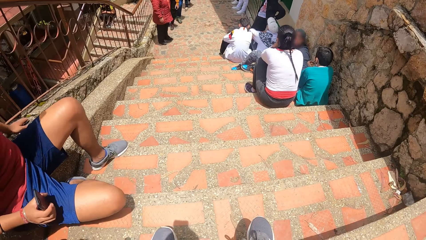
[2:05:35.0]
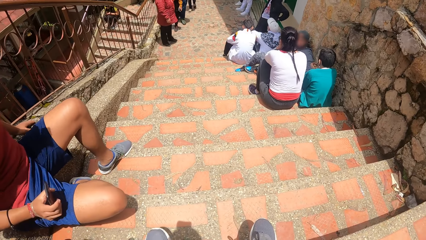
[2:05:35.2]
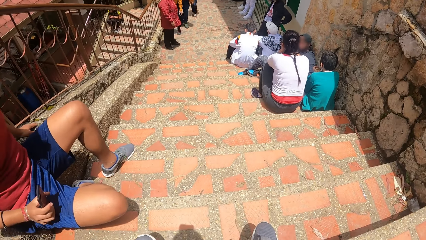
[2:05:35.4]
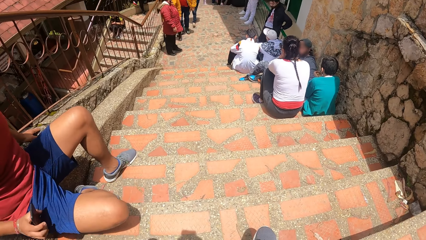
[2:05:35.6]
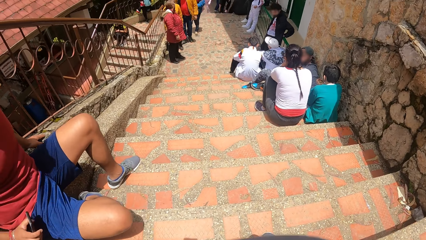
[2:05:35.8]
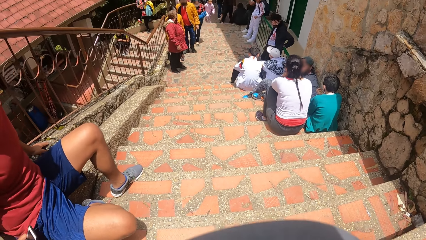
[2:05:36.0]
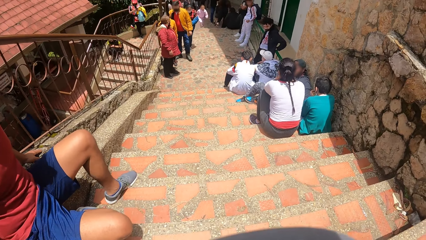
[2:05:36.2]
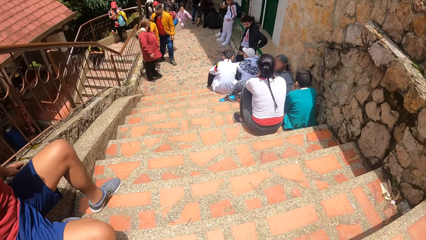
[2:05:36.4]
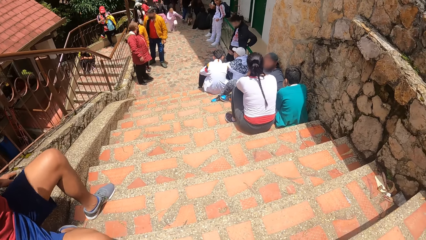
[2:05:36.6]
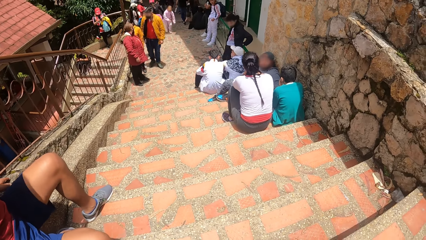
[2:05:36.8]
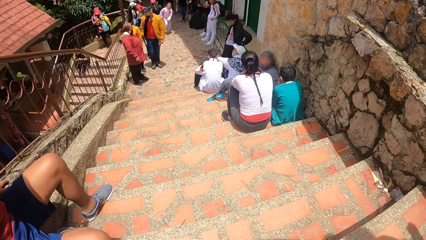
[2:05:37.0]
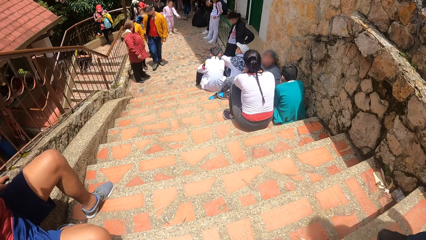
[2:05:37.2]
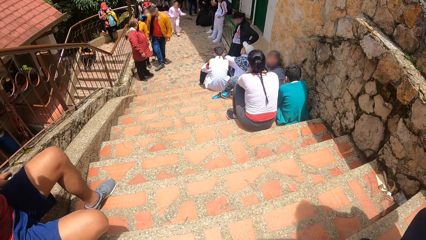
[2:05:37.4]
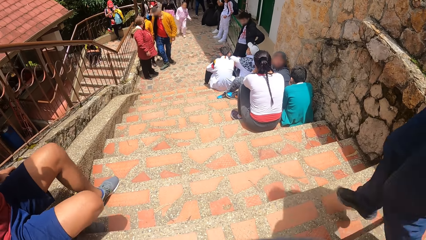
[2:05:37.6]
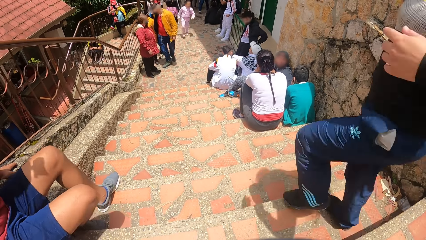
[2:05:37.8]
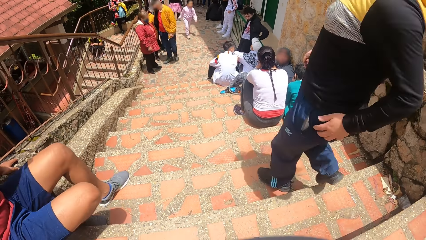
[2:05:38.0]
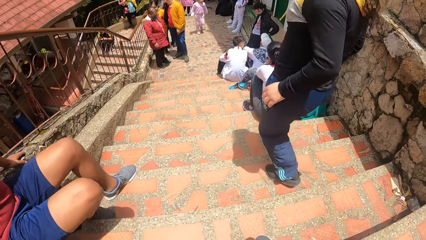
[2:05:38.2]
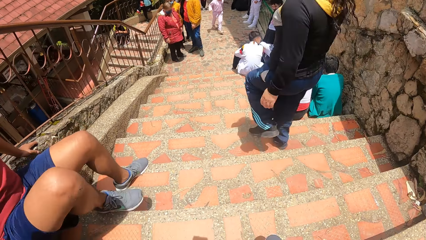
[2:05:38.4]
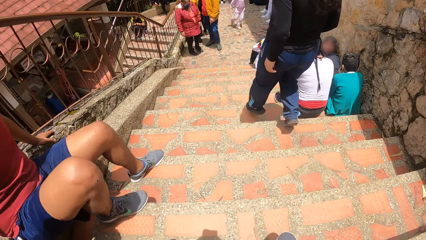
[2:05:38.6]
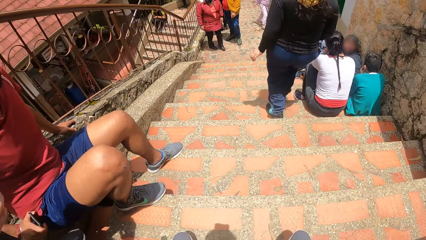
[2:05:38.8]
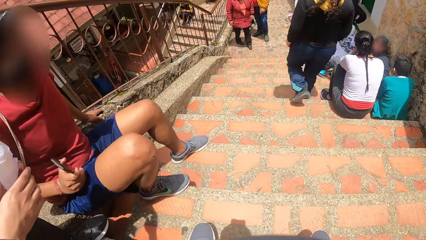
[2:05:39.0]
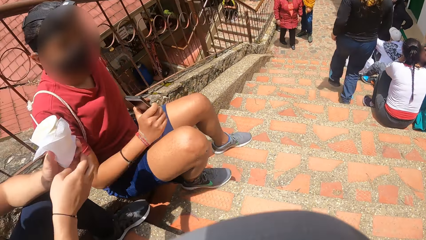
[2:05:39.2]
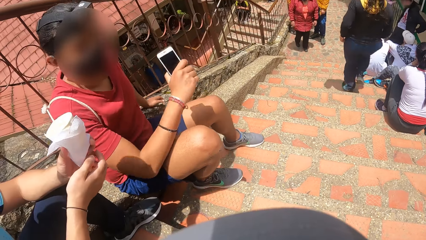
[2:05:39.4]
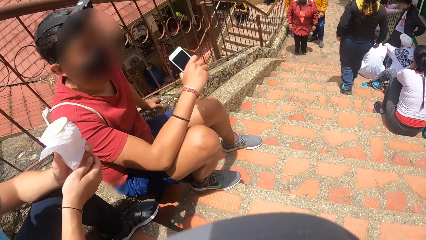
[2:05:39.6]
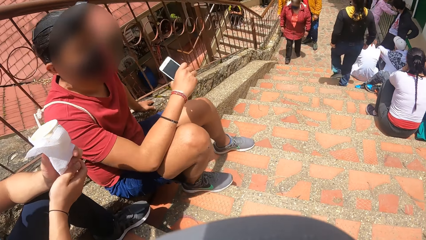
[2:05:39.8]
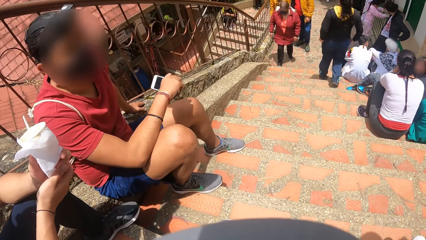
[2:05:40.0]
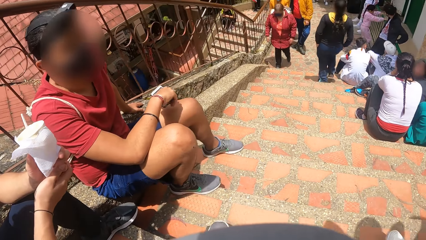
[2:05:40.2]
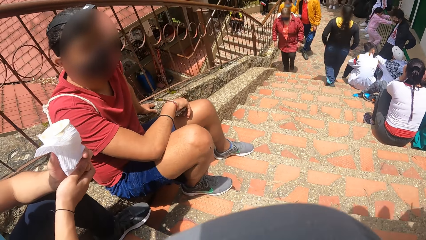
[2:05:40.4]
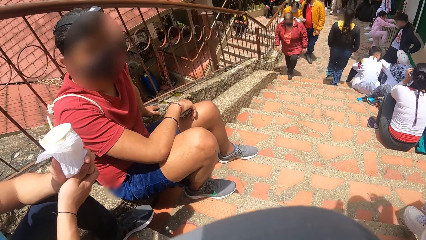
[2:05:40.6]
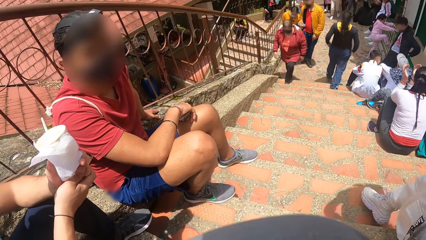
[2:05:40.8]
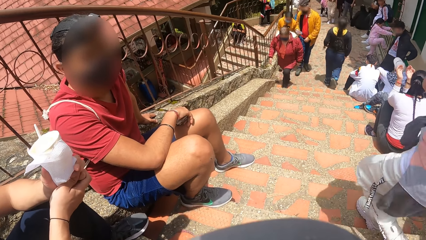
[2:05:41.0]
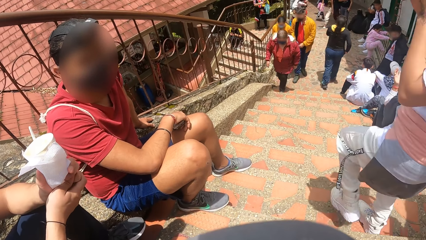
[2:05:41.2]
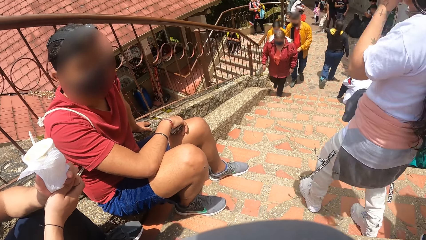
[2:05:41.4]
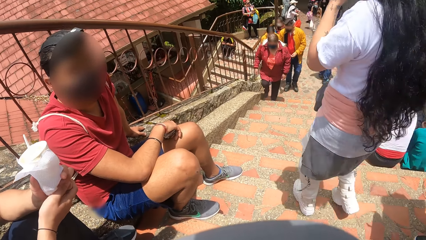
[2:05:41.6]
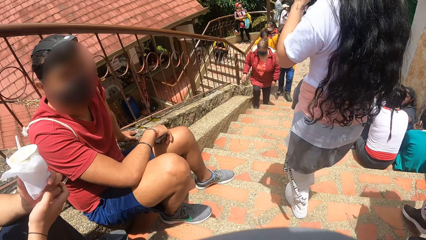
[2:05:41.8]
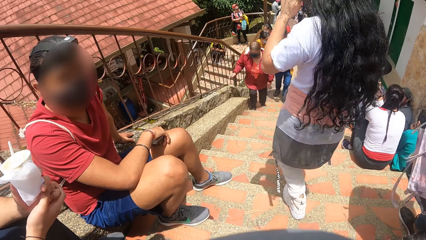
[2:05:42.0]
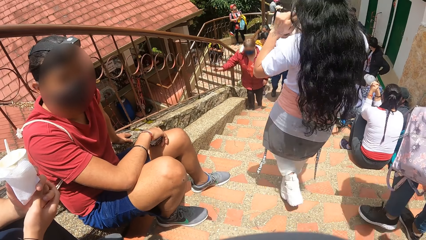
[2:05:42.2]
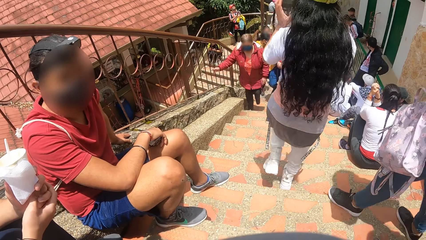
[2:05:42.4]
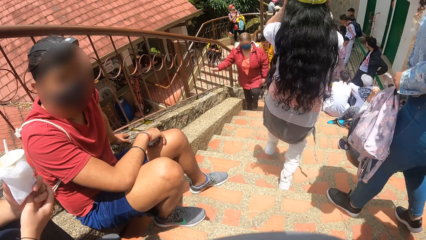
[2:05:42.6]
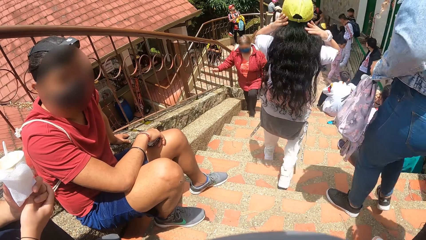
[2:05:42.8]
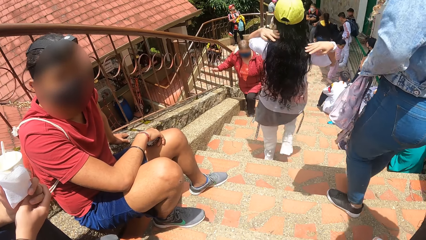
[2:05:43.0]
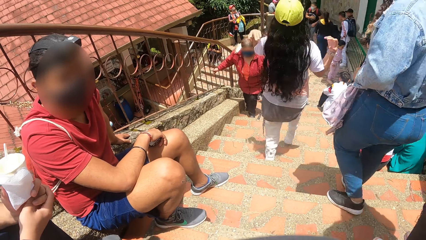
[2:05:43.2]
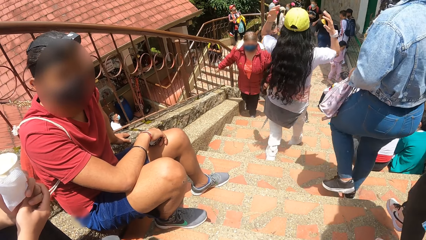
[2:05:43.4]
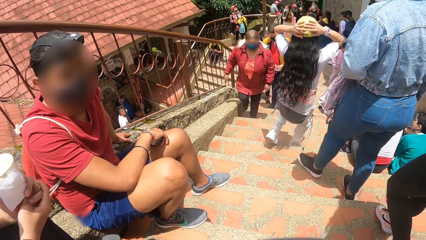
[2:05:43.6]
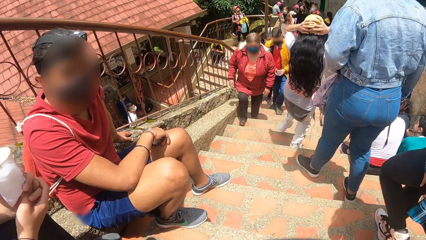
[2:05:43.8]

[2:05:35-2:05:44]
A man interacts with the camera wearer.

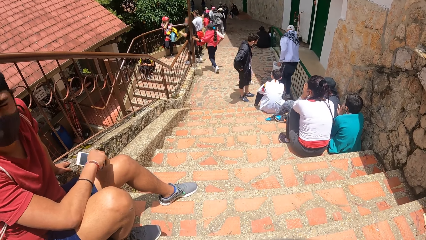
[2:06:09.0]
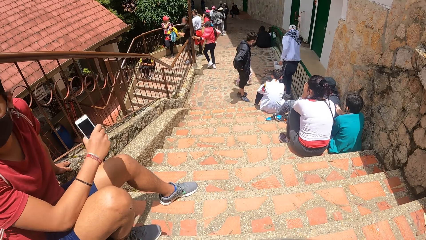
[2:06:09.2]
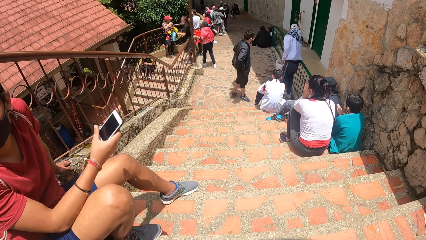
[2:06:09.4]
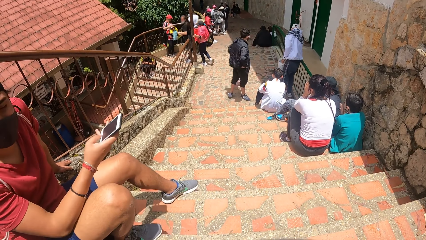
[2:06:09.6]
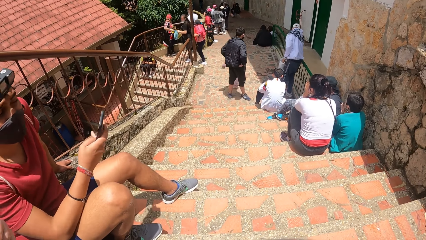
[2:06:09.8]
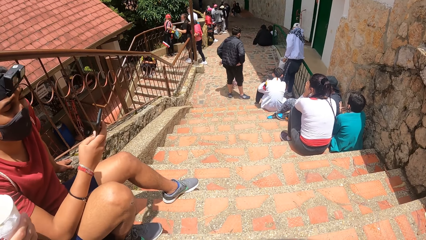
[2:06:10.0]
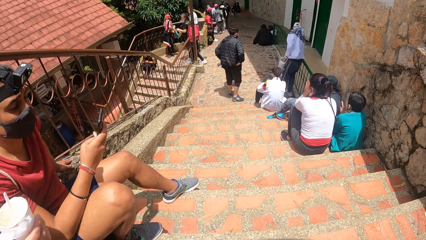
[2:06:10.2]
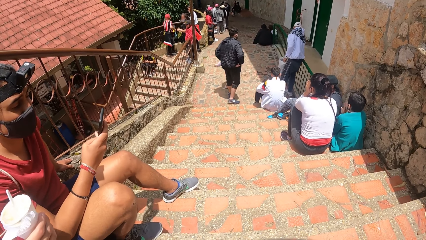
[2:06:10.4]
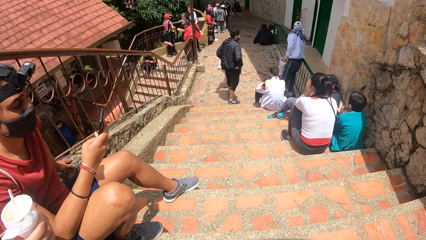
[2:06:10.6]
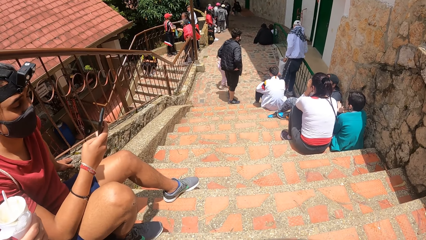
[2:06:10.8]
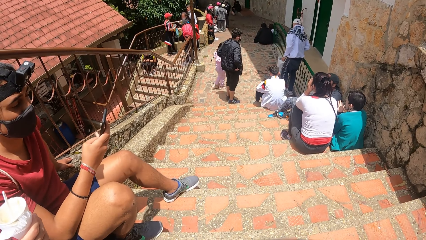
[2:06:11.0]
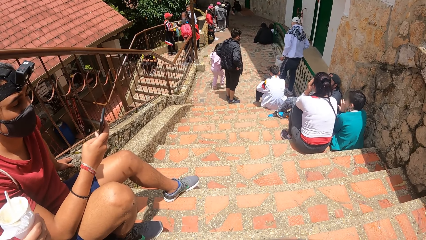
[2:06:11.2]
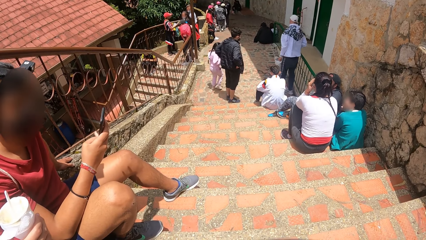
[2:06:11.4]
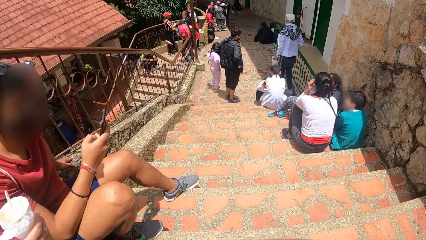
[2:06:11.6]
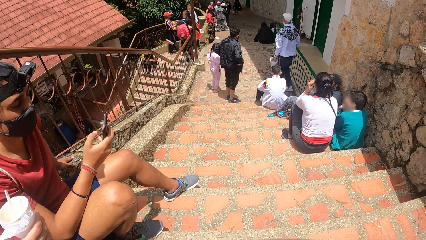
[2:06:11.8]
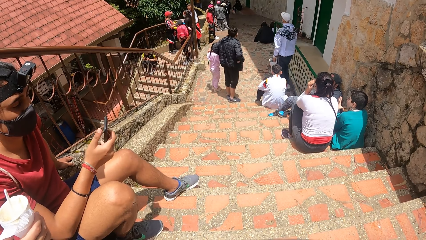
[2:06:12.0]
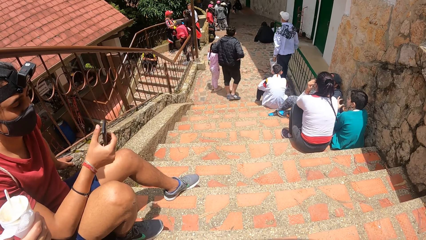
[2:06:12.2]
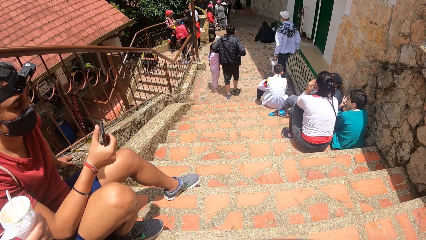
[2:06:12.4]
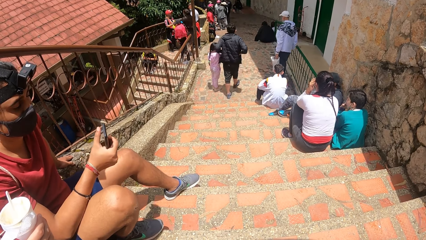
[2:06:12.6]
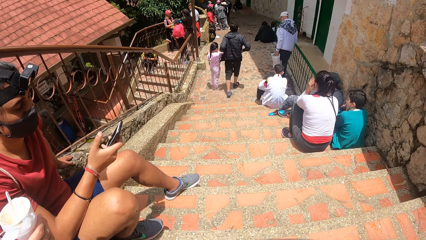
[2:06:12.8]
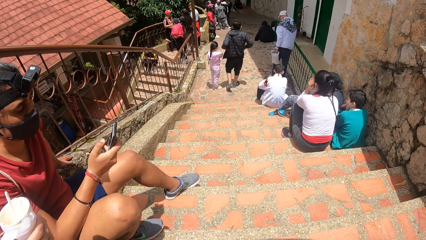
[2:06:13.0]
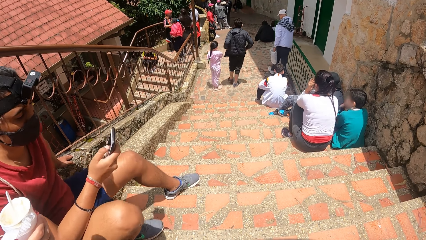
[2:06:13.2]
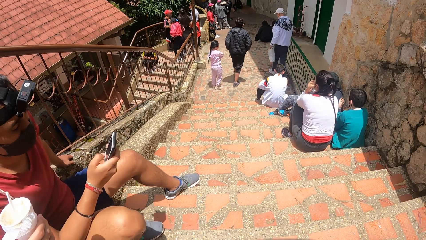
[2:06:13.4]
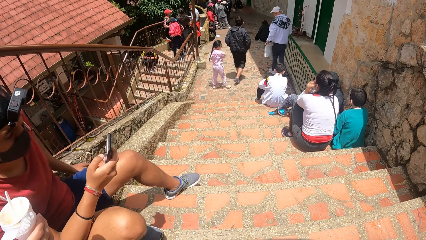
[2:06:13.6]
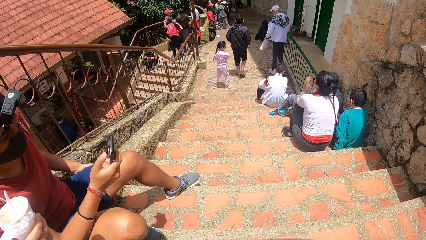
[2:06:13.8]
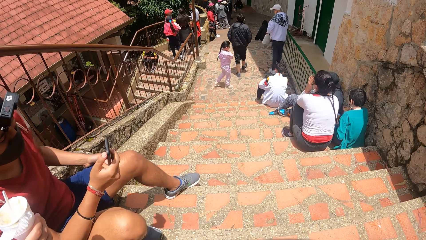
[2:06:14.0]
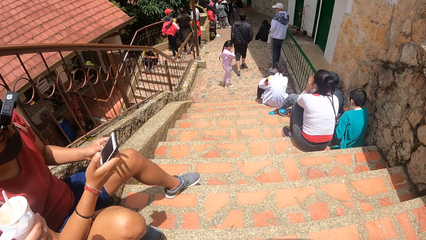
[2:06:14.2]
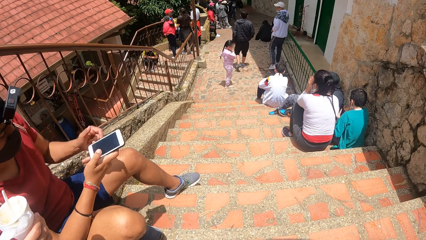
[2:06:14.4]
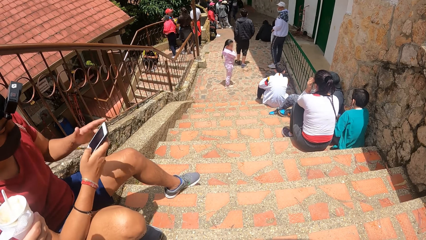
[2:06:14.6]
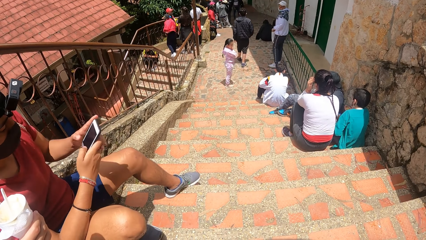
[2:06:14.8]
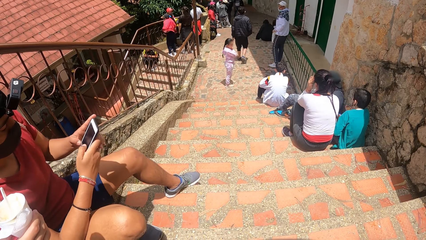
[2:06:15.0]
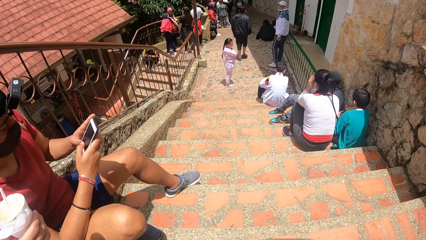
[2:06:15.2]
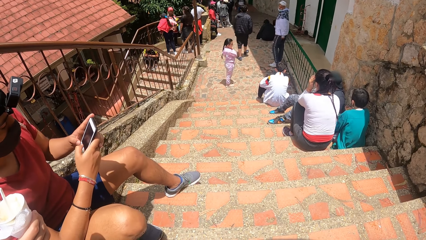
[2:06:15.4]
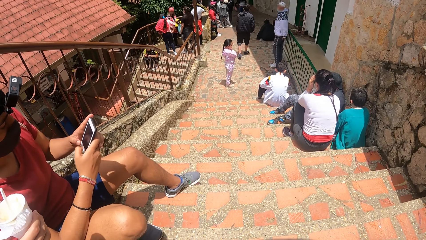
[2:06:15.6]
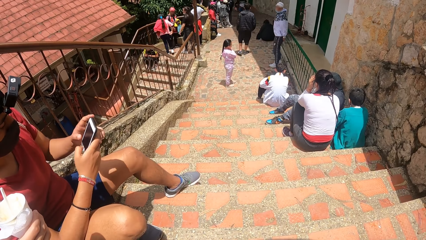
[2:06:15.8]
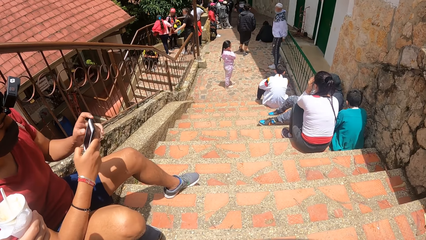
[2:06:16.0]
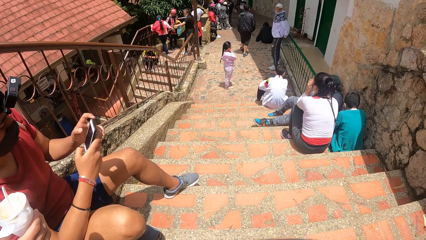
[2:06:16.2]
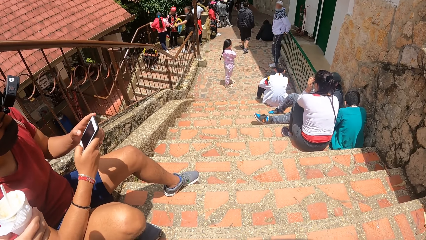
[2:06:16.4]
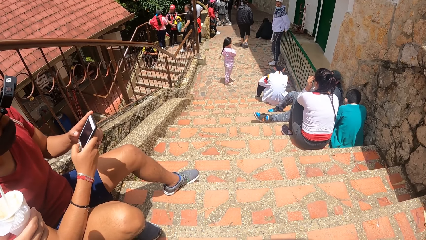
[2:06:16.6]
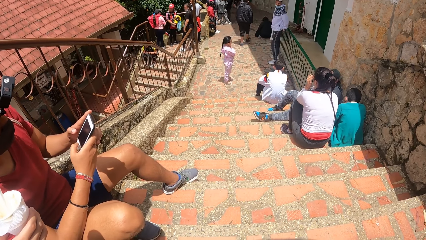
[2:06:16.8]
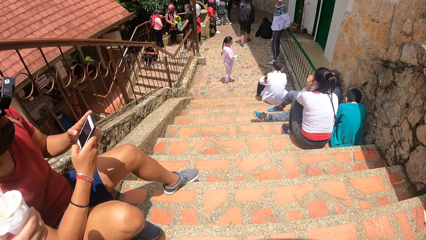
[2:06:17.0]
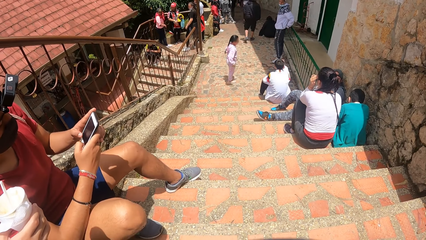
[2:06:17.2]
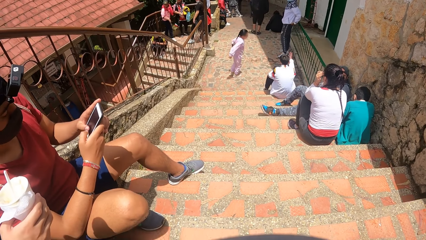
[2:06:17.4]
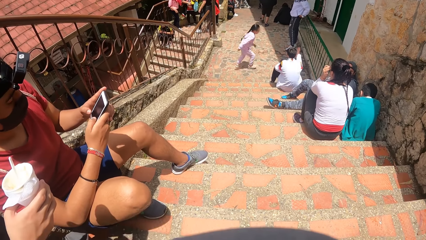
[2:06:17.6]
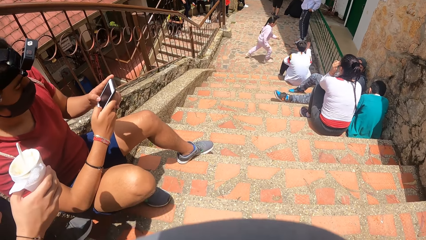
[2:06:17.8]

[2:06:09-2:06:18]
A man operates the phone with his right hand. The man operates the phone with both hands. Another man presses the phone with both hands.
